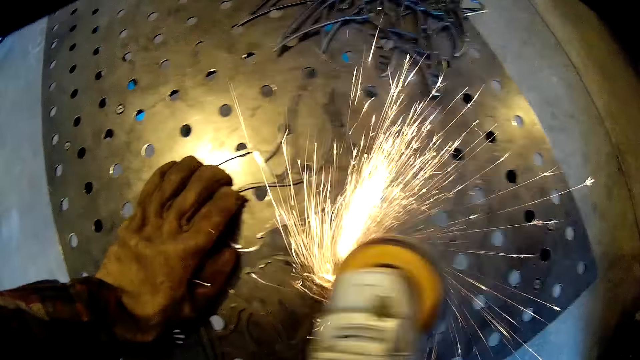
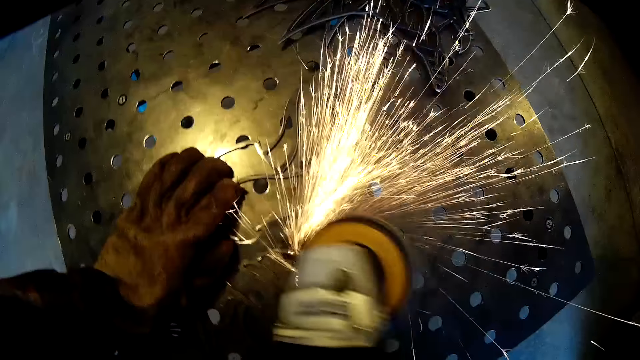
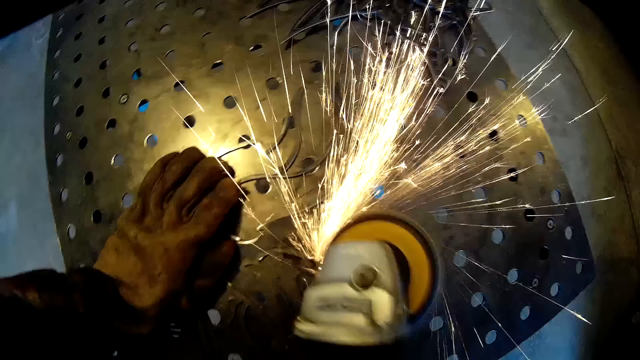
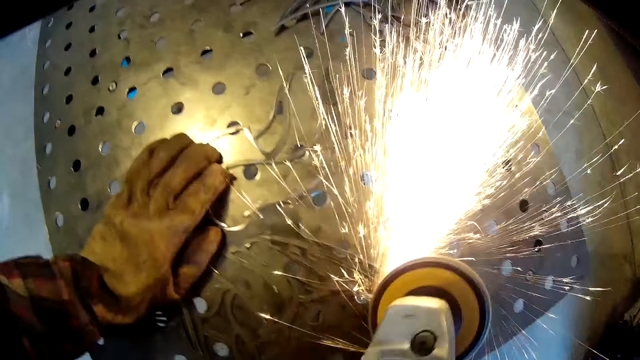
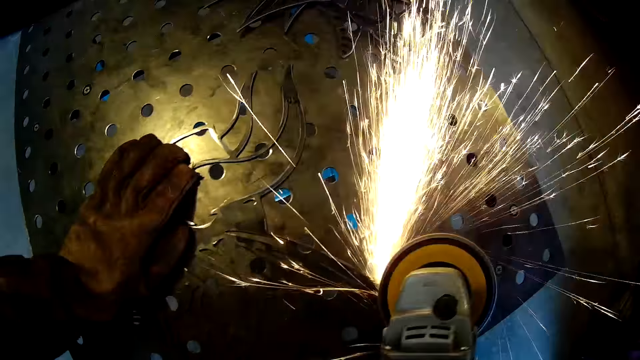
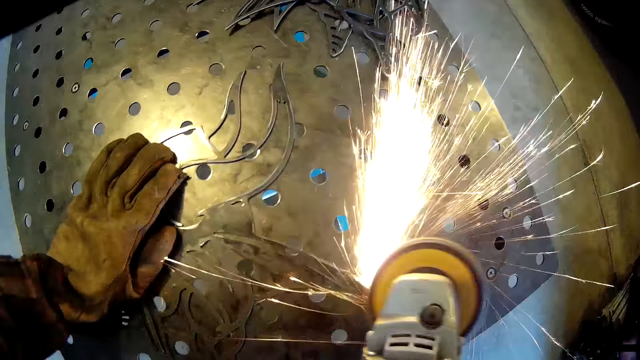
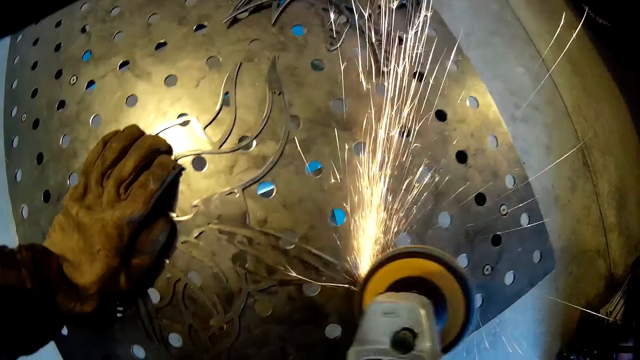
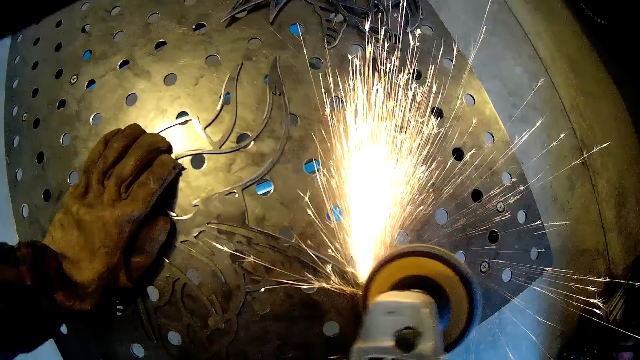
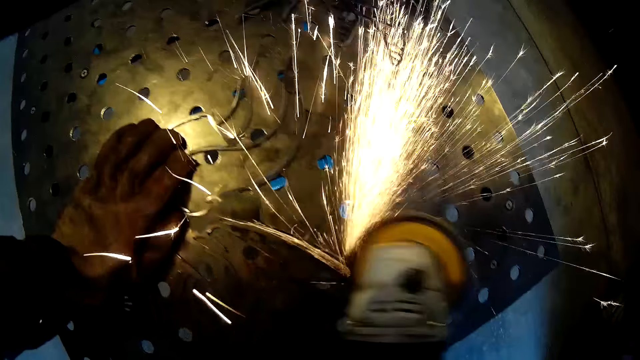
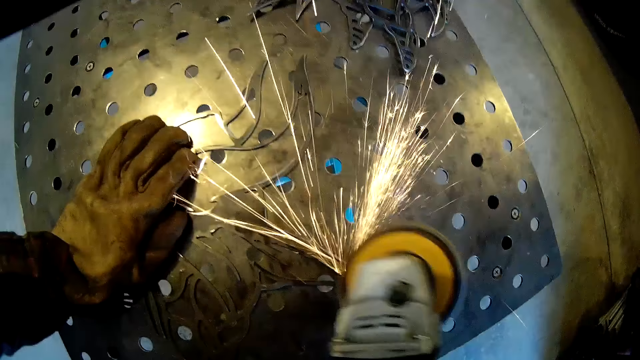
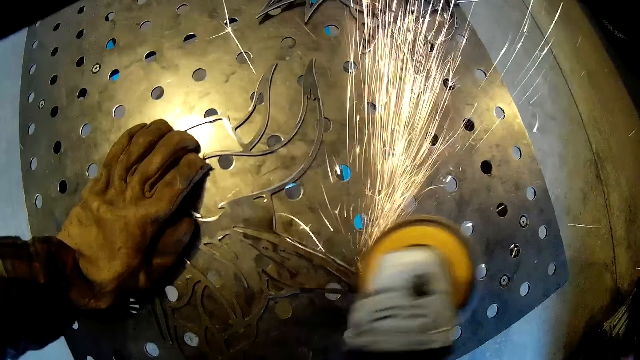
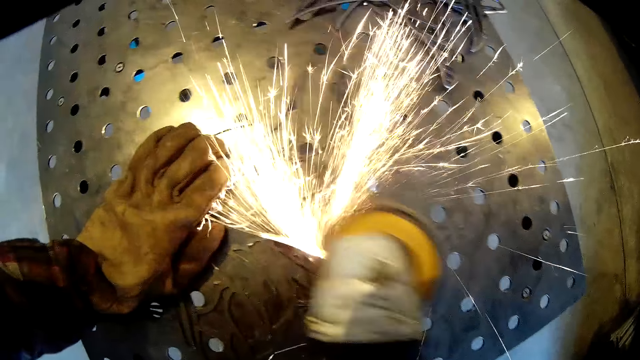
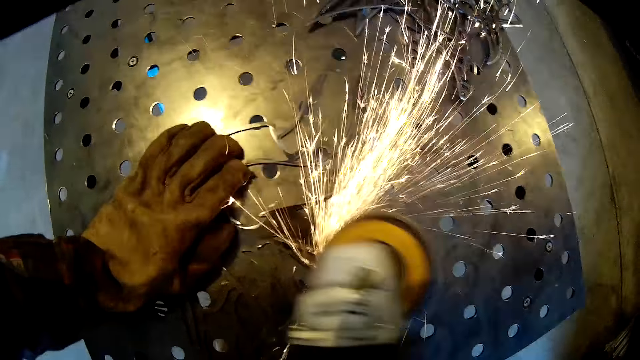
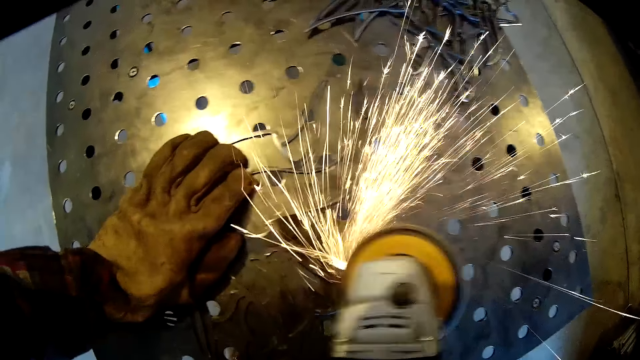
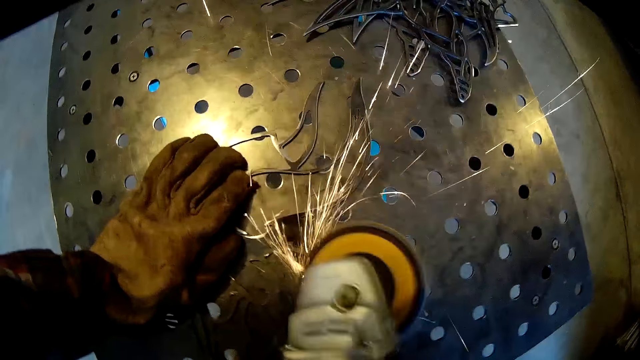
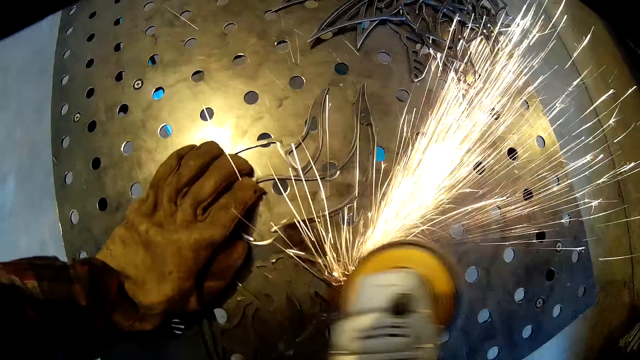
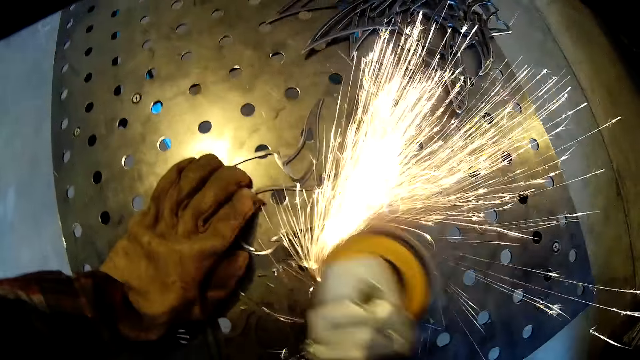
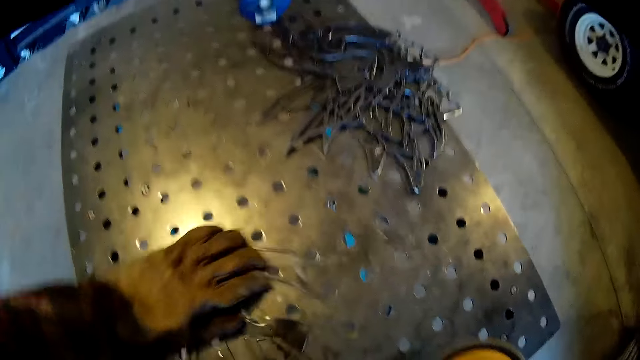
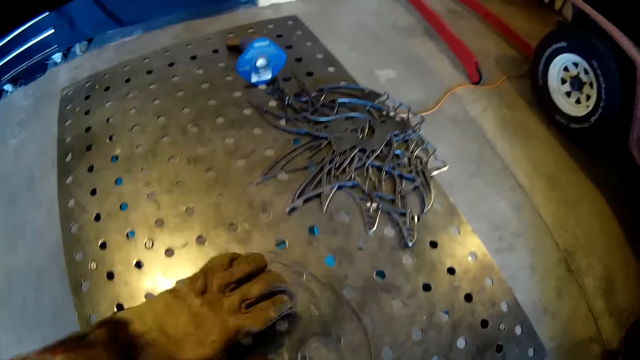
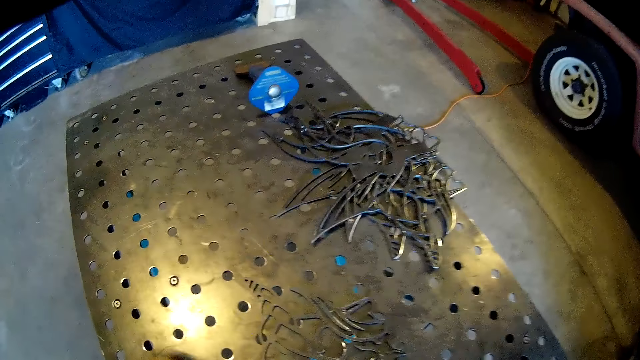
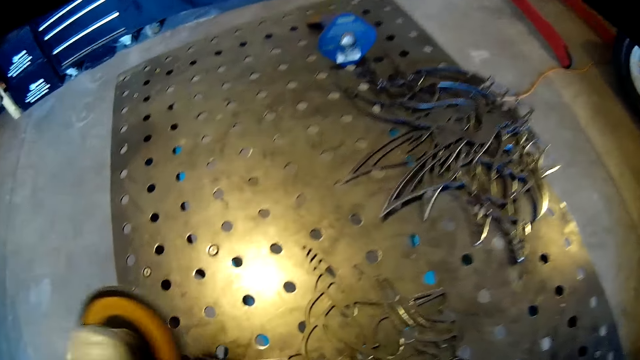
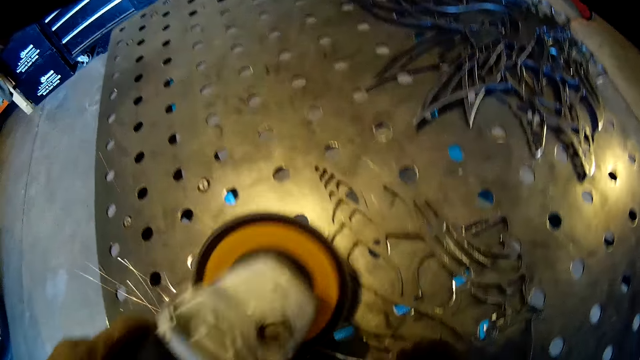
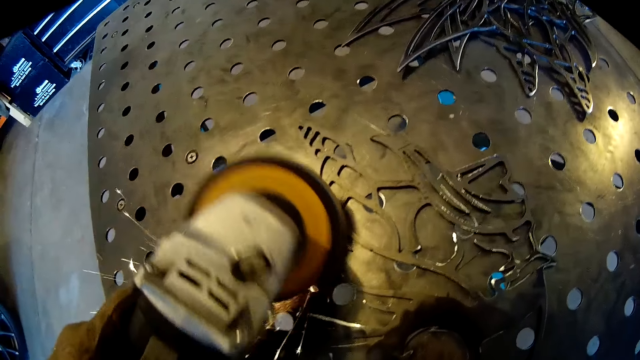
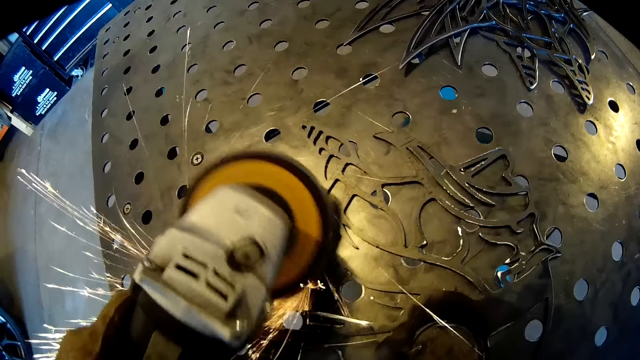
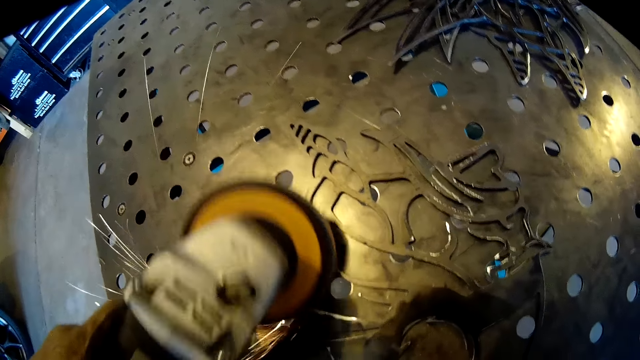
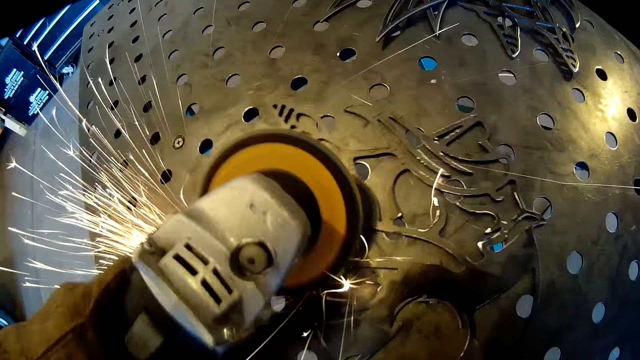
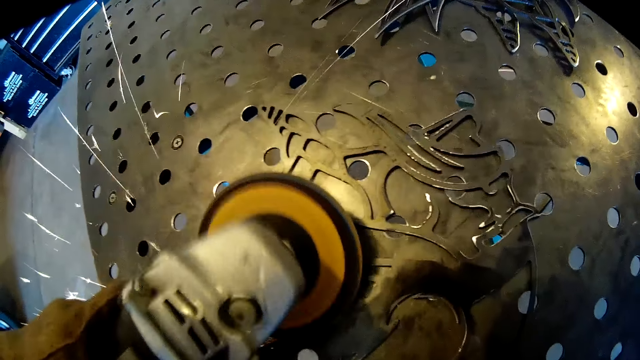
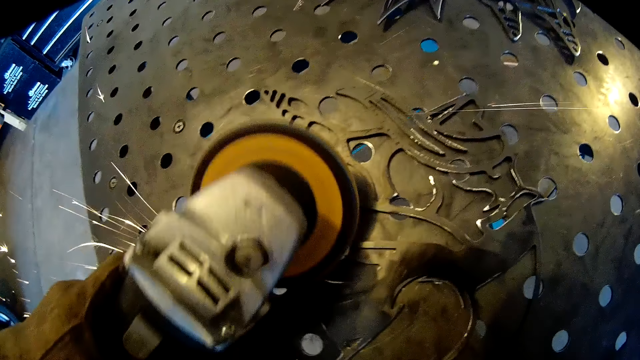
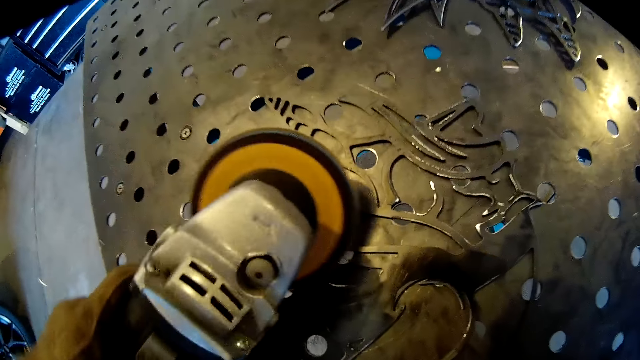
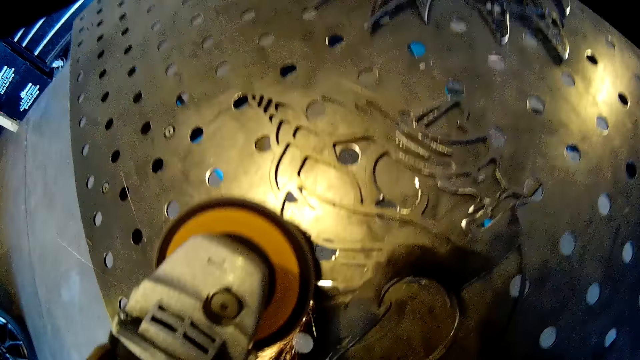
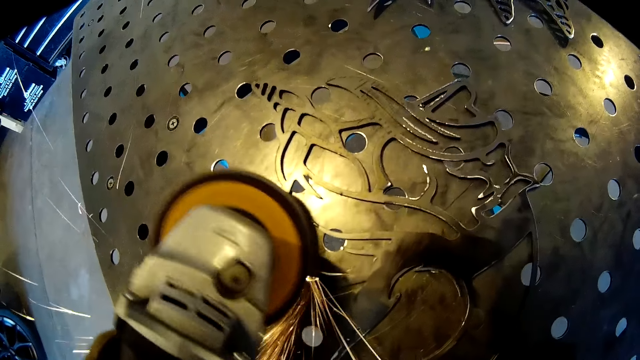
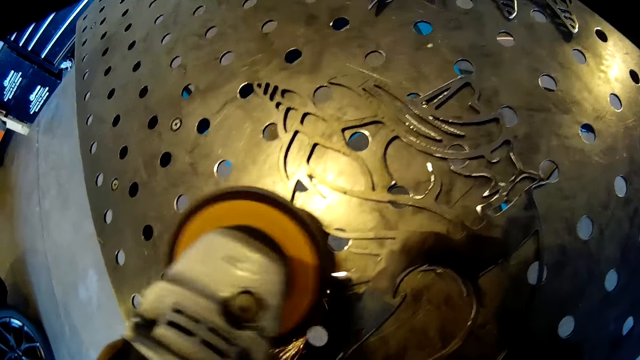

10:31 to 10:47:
The camera wearer turns the wrought iron design on the metal table with his gloved left hand. He transfers the grinder from his gloved right hand to his gloved left hand. He finishes the wrought iron design on the metal table in the workshop with the grinder in his gloved left hand.

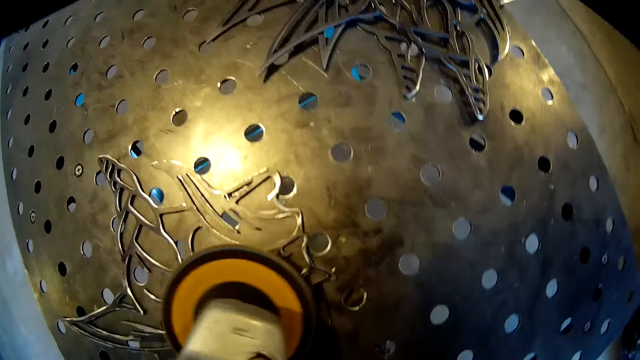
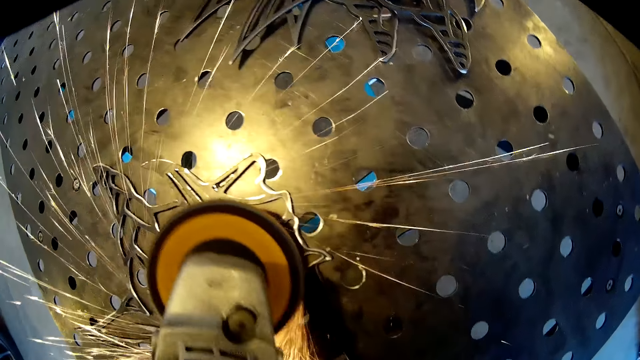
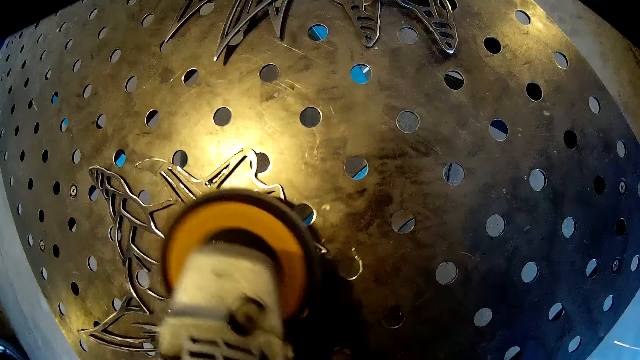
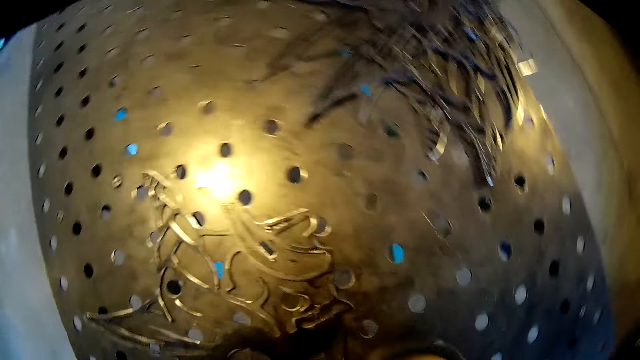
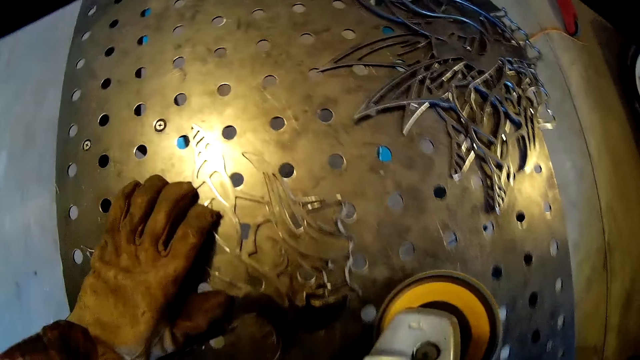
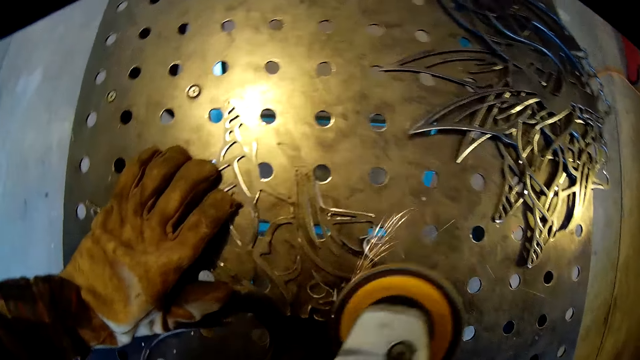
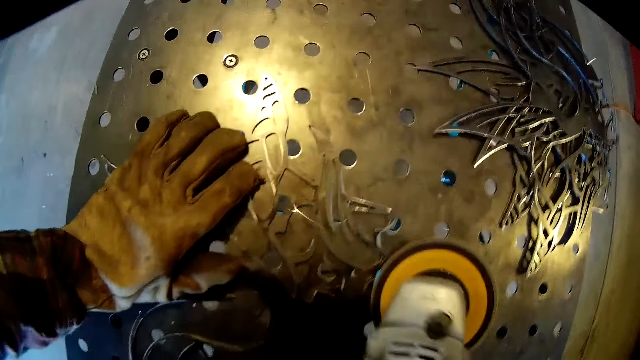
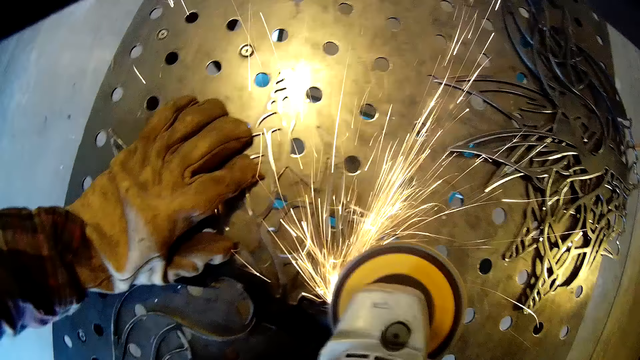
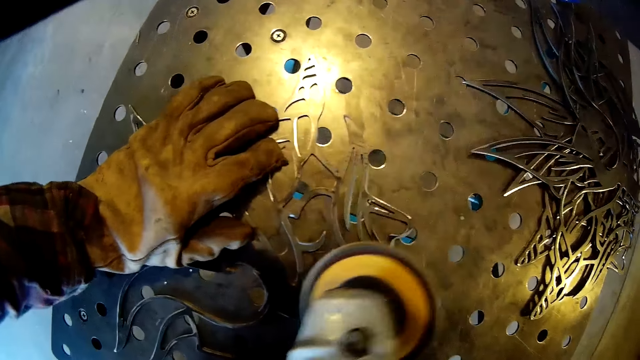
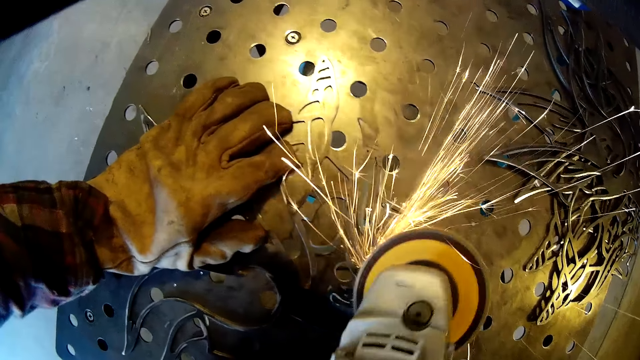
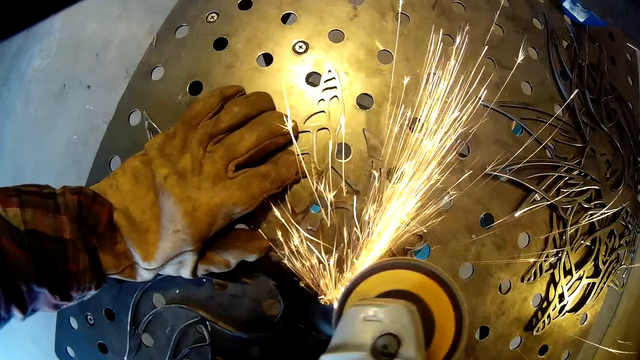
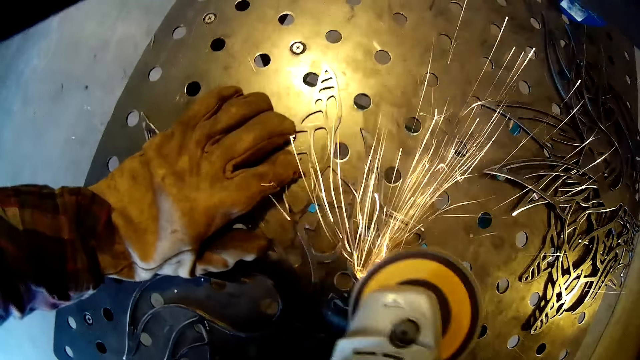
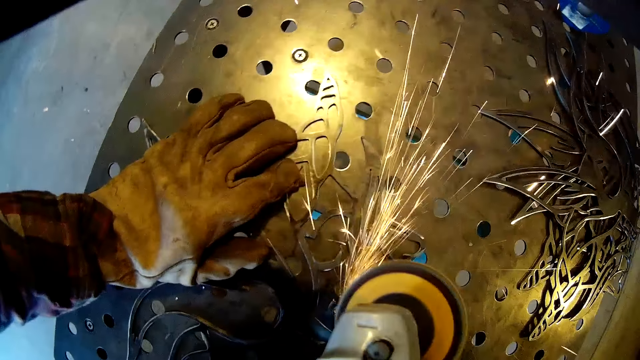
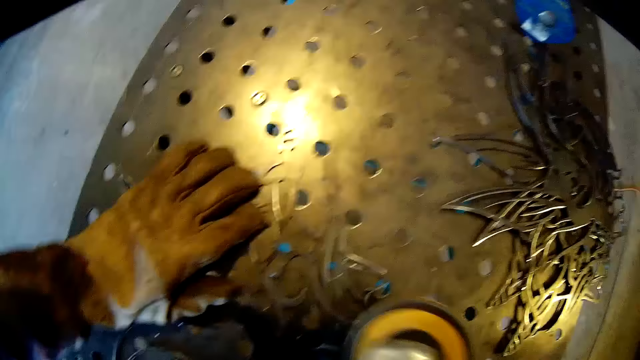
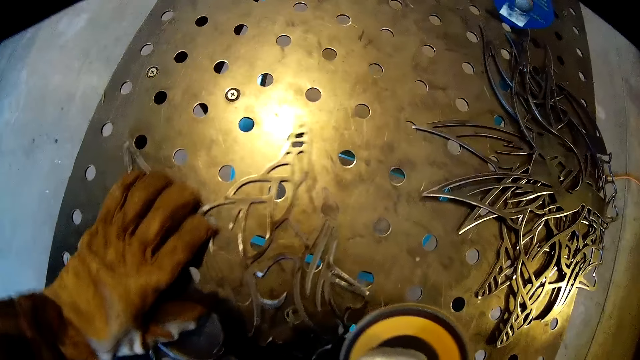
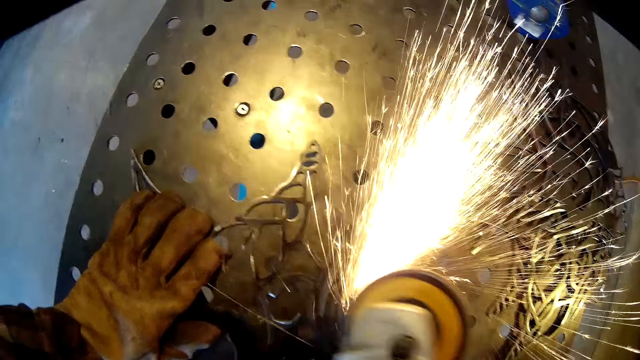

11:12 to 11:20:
The camera wearer transfers the grinder from his gloved left hand to his gloved right hand. He holds down the wrought iron design on the metal table with his gloved left hand. He finishes the wrought iron design on the metal table in the workshop with the grinder in his gloved right hand.
